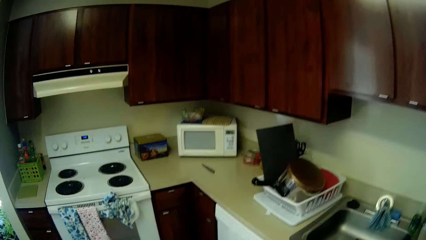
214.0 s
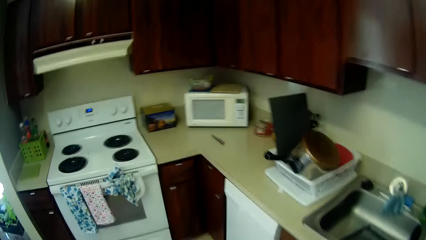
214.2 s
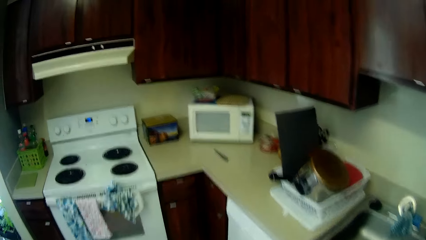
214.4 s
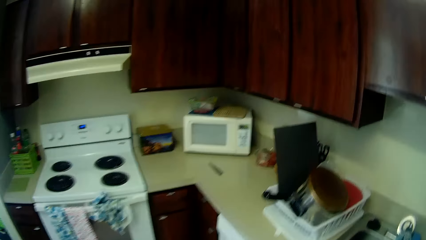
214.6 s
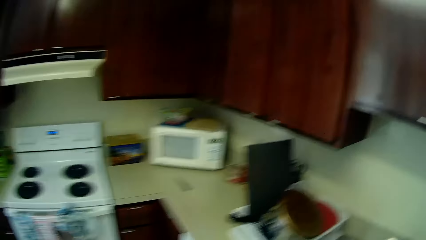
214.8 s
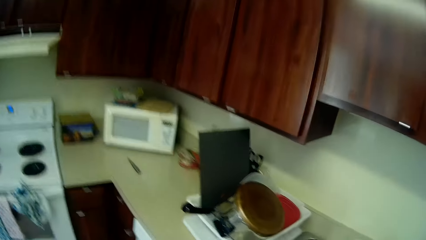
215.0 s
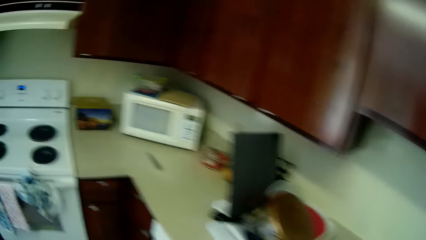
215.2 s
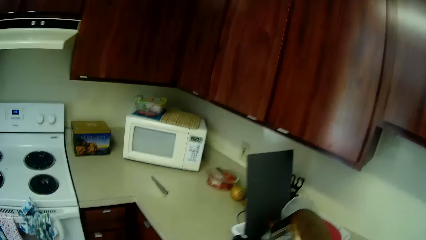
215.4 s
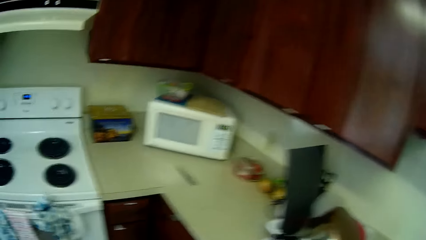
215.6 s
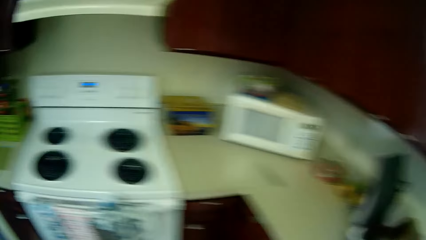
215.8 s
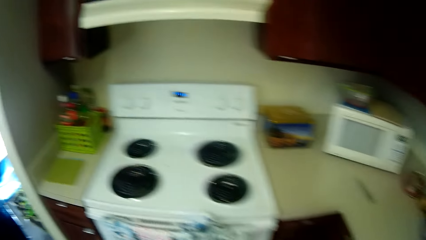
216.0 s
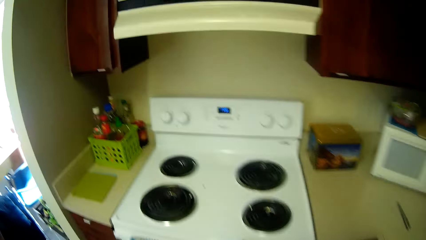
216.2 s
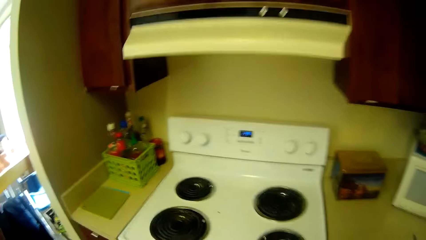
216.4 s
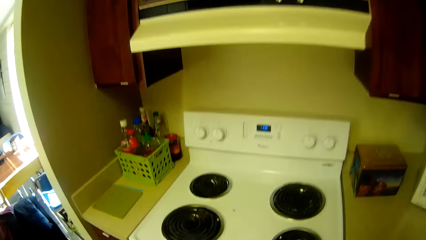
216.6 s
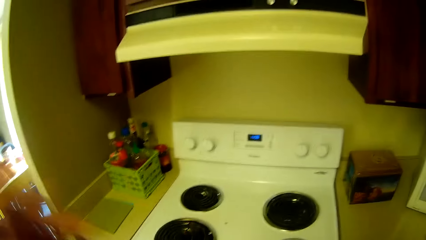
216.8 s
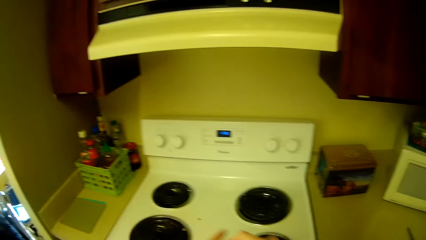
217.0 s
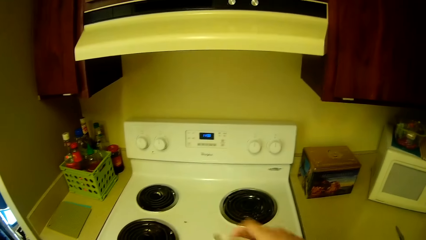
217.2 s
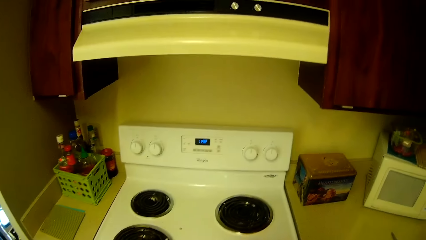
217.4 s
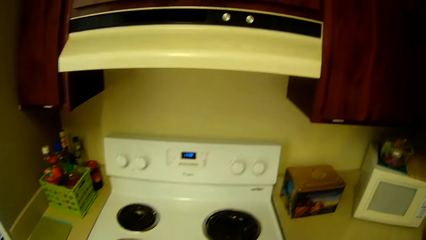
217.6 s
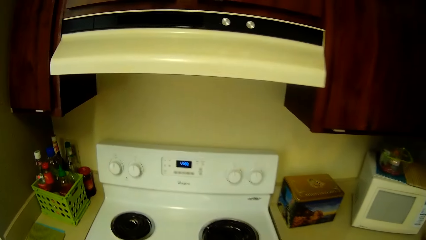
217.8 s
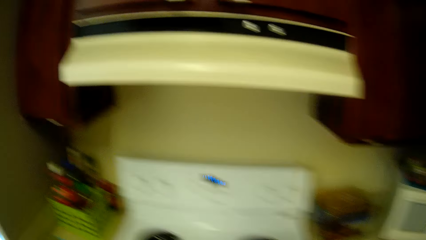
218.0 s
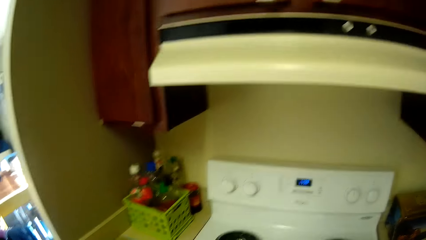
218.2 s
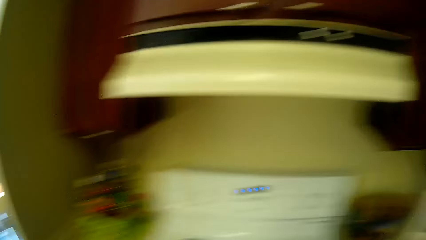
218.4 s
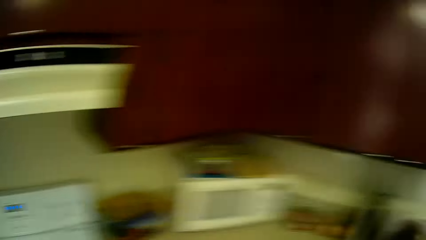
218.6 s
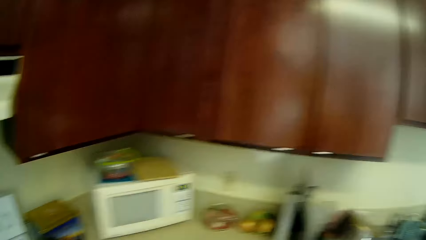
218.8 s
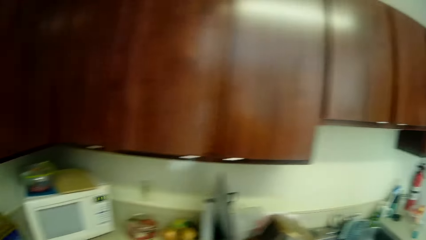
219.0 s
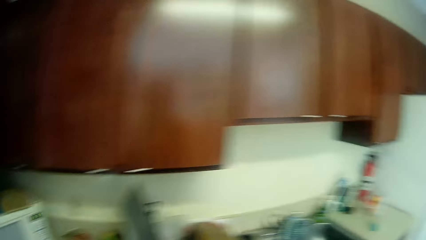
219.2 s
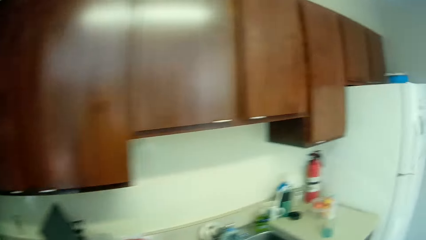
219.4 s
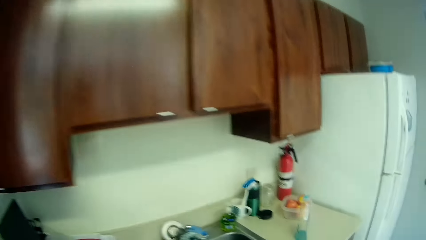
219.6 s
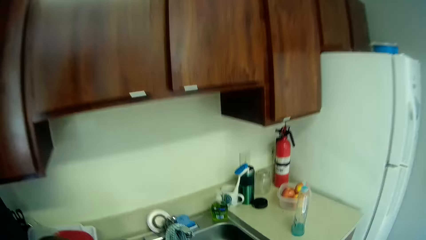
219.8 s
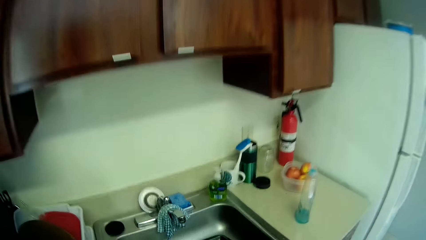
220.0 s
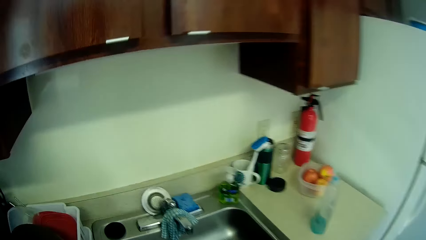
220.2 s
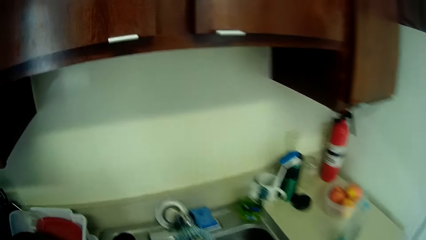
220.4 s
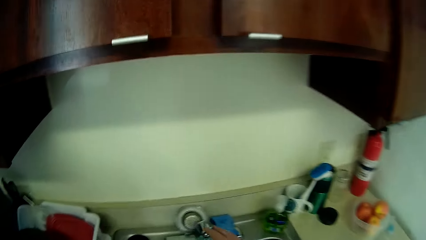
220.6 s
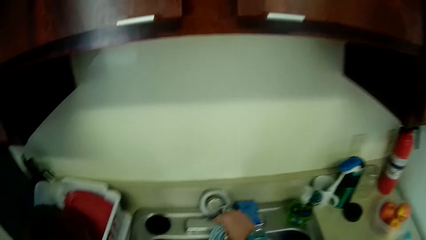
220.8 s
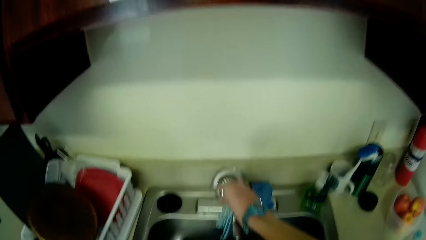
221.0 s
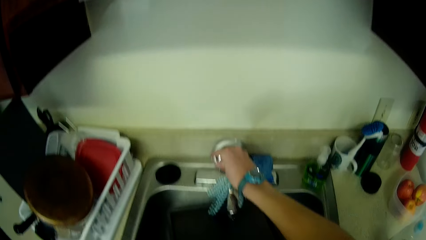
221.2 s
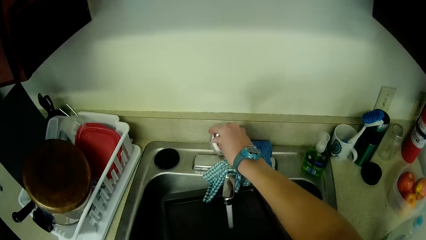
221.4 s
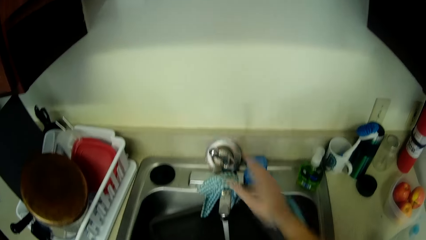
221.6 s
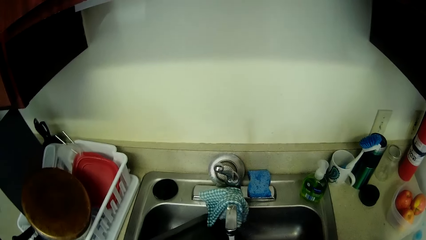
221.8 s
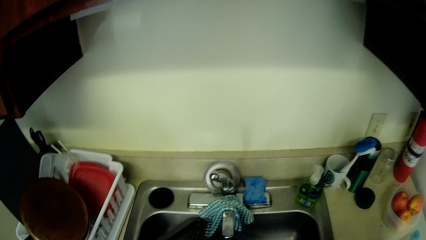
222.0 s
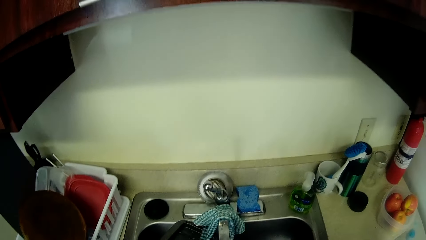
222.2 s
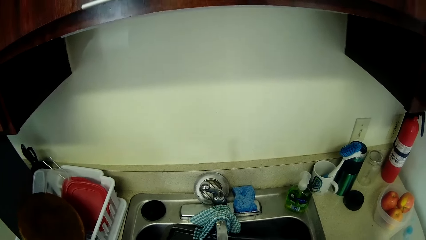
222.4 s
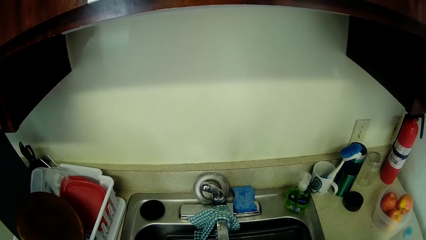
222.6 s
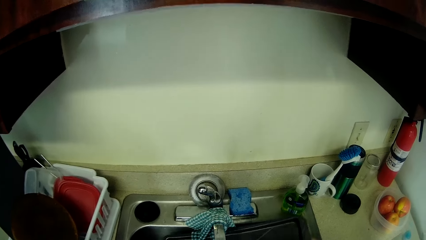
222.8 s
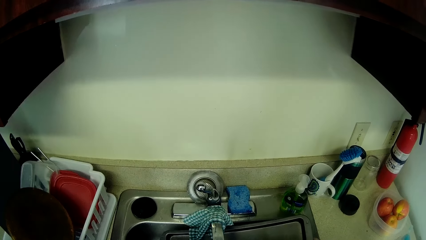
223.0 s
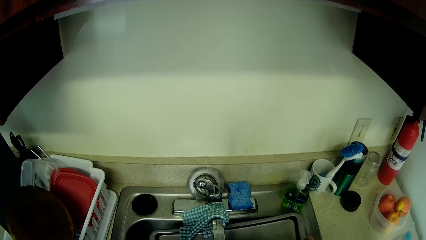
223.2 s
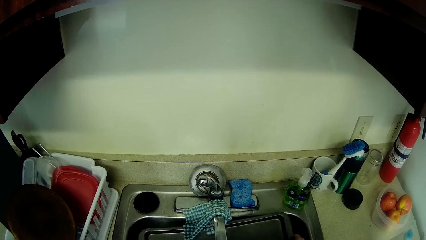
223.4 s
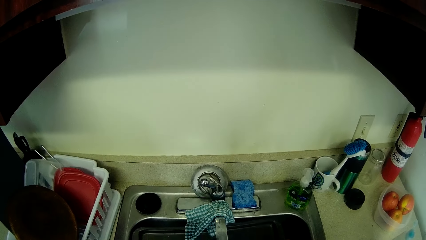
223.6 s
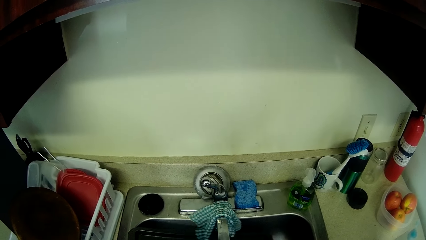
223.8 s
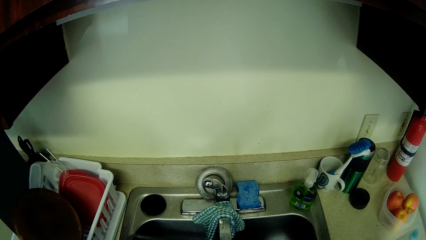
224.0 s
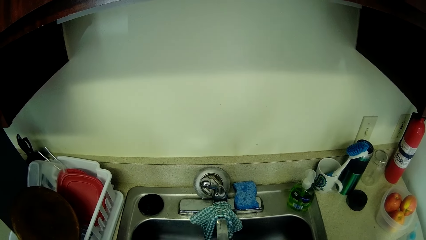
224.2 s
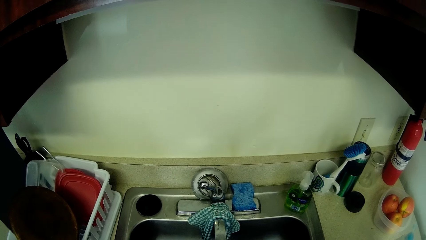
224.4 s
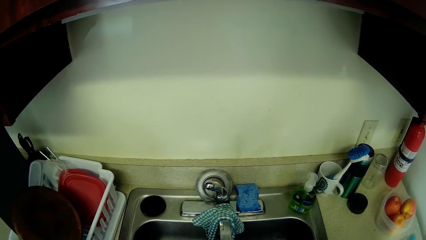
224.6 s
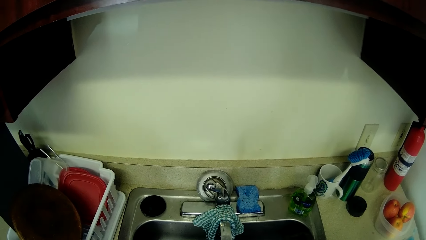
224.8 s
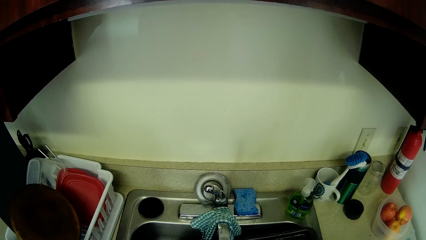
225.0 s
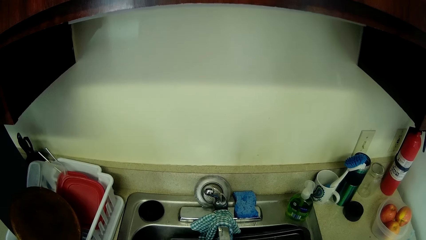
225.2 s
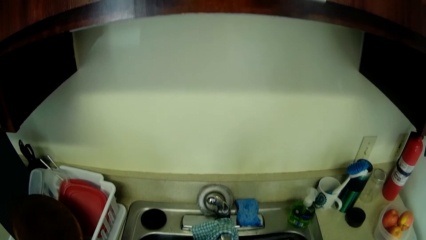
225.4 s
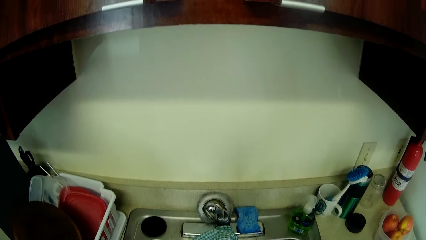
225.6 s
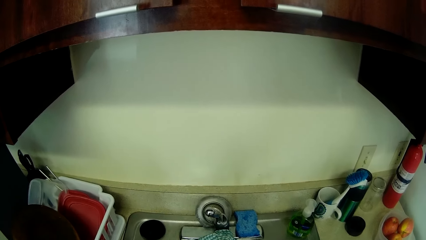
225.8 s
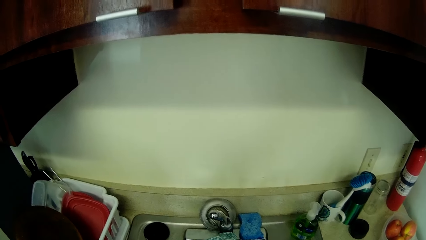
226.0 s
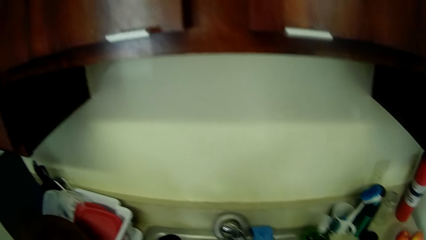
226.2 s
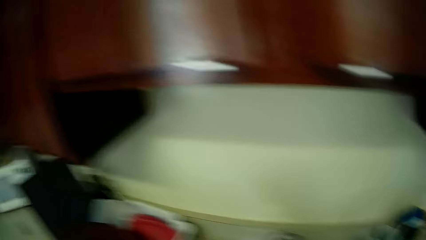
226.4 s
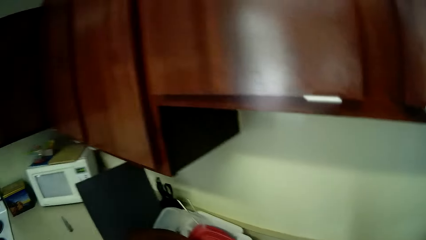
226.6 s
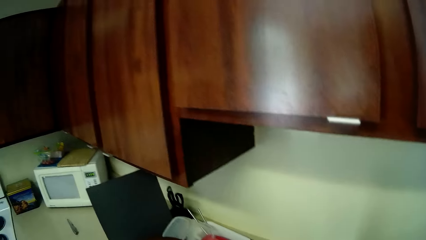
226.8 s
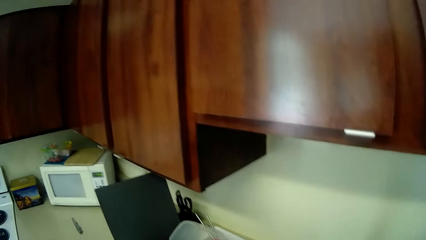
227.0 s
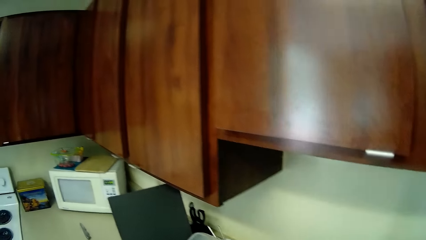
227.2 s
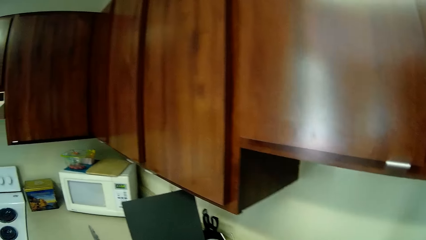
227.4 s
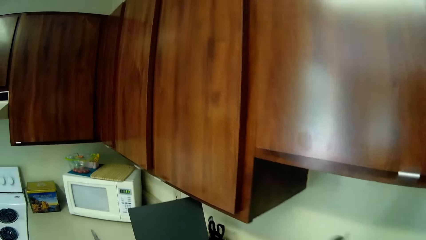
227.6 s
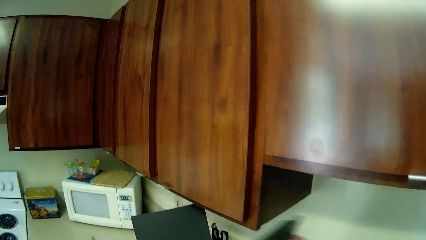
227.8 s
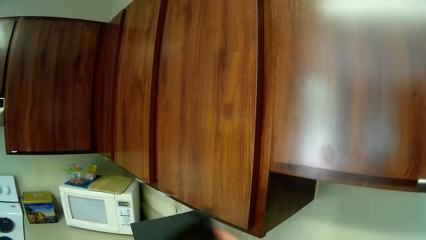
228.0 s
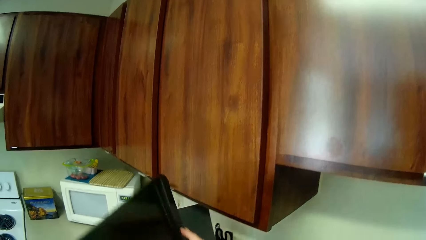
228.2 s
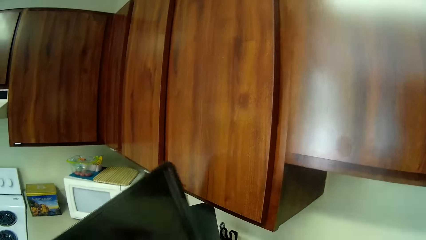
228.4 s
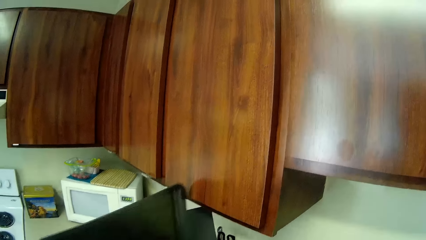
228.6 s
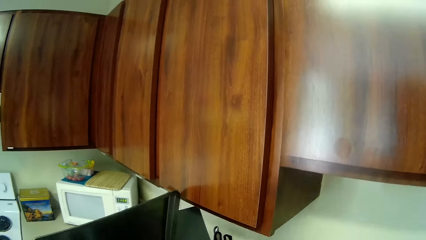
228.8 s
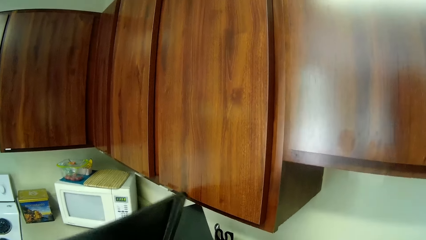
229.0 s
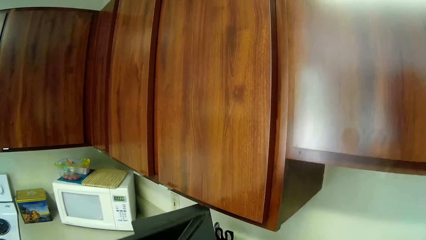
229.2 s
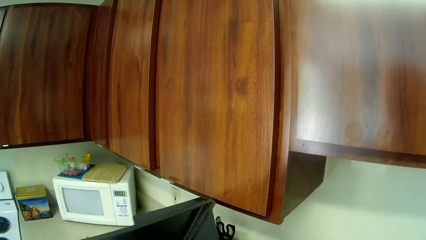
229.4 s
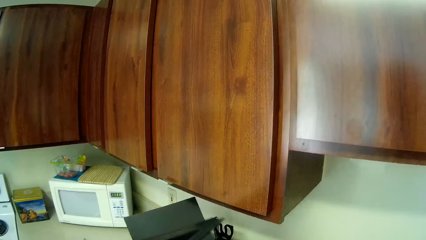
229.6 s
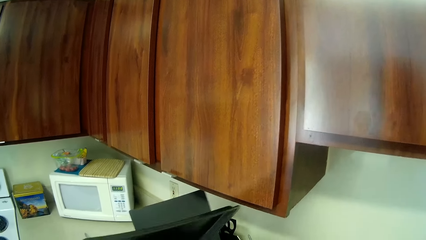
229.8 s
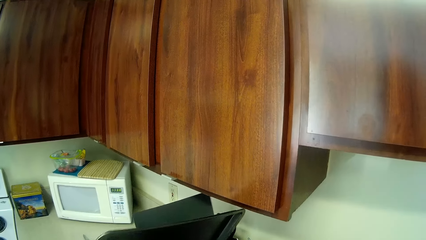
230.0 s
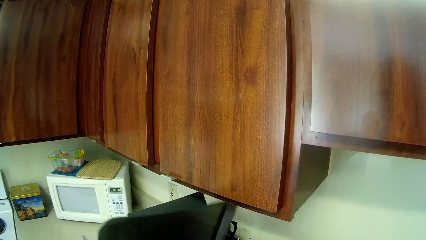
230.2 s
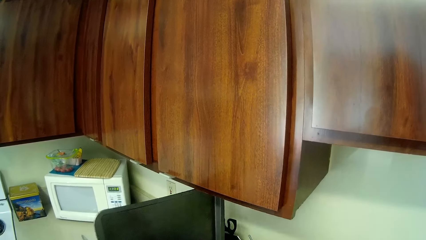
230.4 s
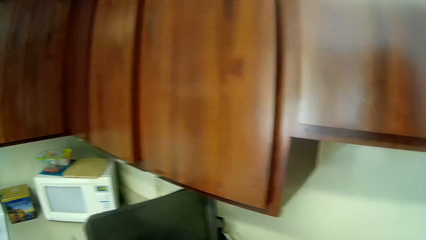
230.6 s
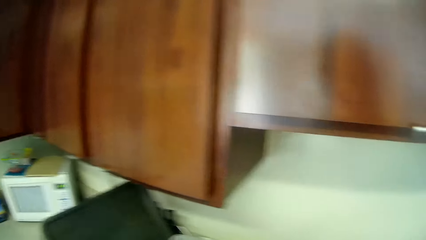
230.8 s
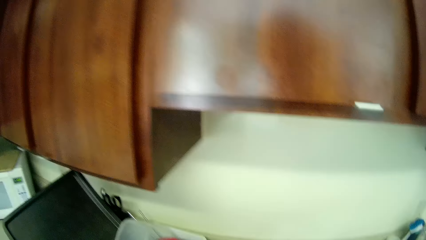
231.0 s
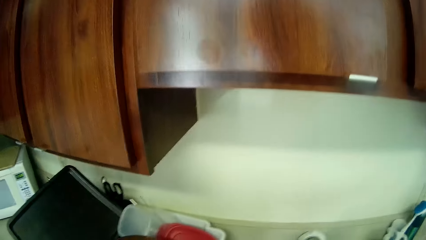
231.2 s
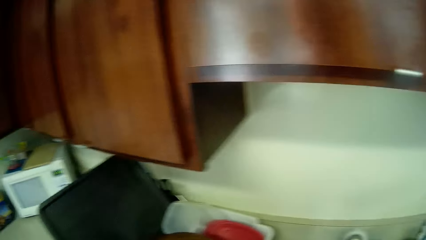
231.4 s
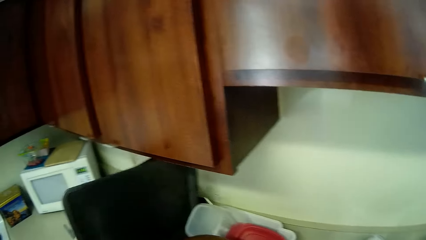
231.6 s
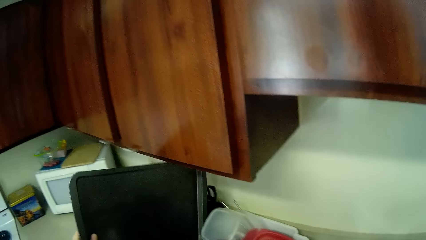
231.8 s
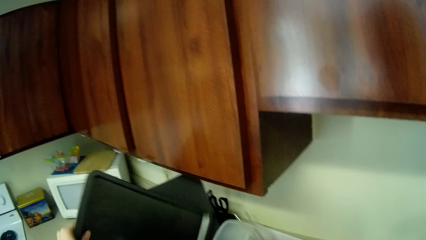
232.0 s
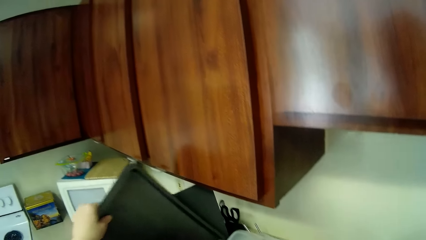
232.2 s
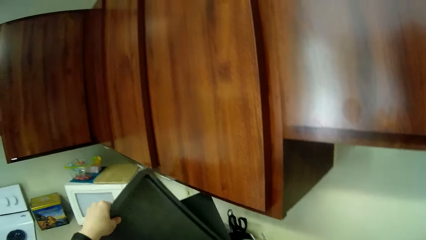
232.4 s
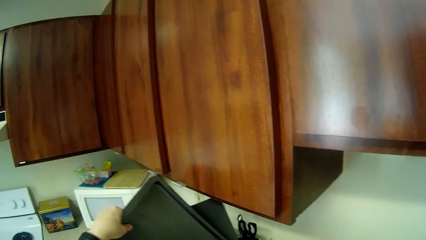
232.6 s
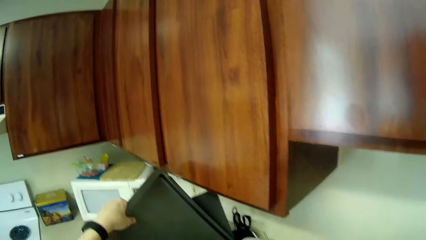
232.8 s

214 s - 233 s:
The camera wearer turns on the tap with her right hand. She rinses the tray in the sink with both hands. She places the tray in the plate rack with her left hand.
